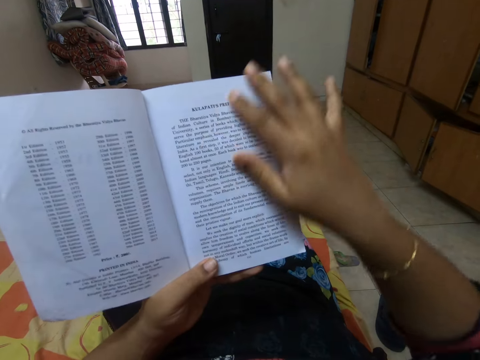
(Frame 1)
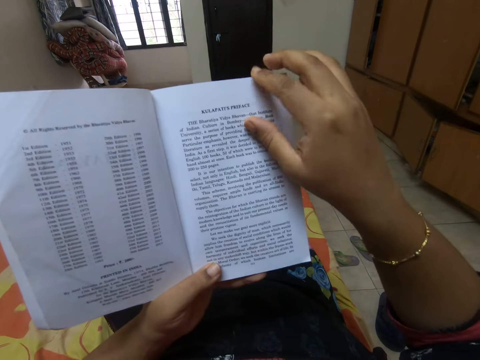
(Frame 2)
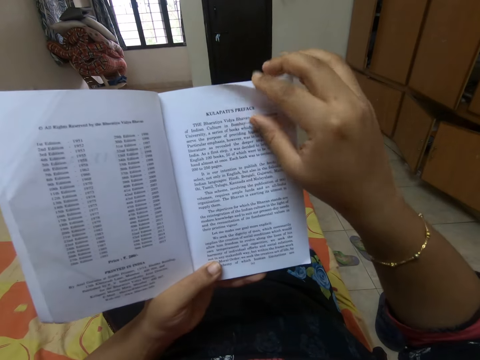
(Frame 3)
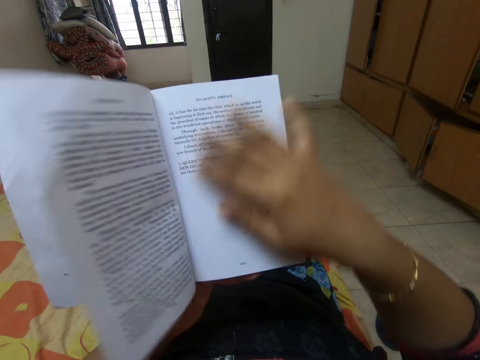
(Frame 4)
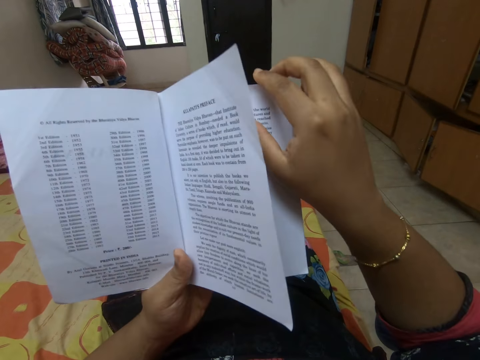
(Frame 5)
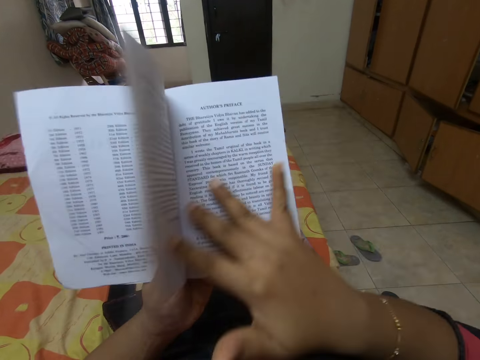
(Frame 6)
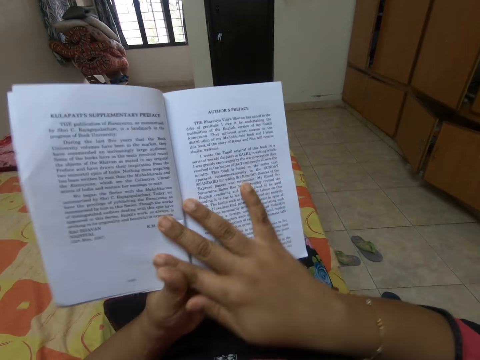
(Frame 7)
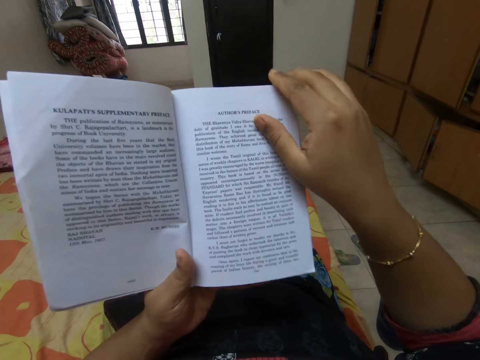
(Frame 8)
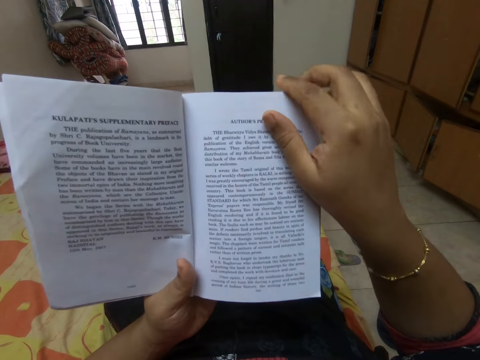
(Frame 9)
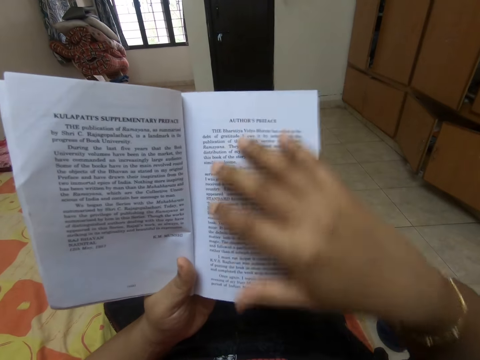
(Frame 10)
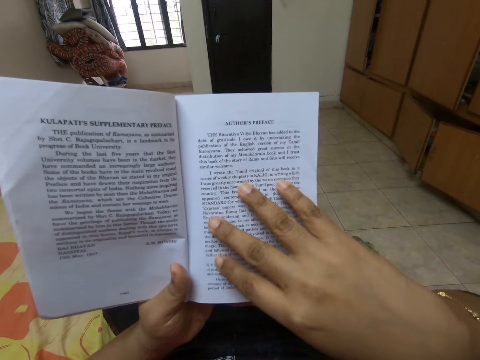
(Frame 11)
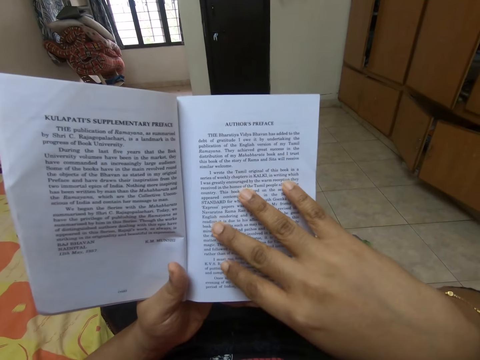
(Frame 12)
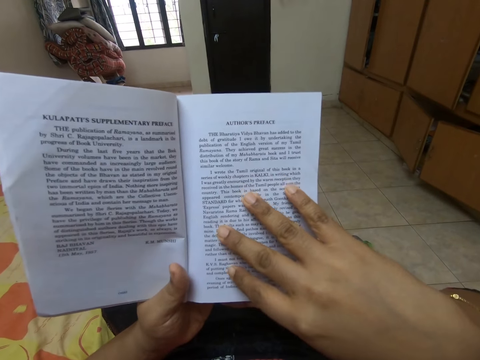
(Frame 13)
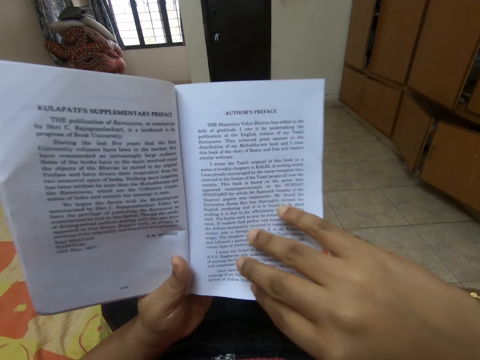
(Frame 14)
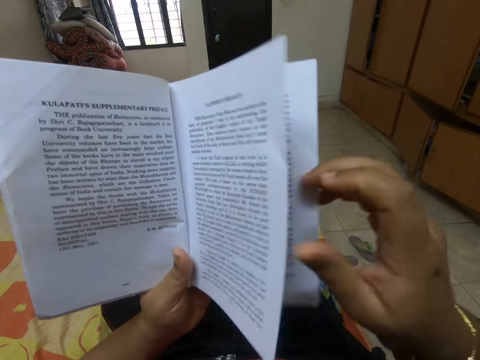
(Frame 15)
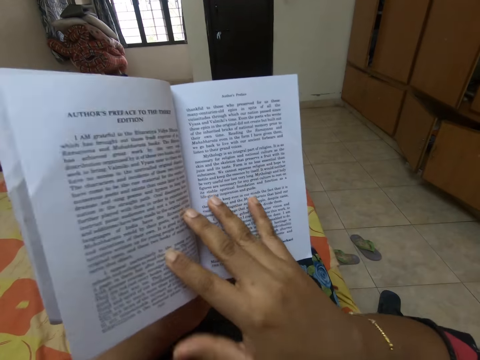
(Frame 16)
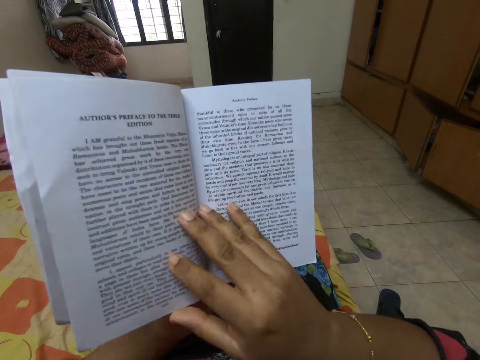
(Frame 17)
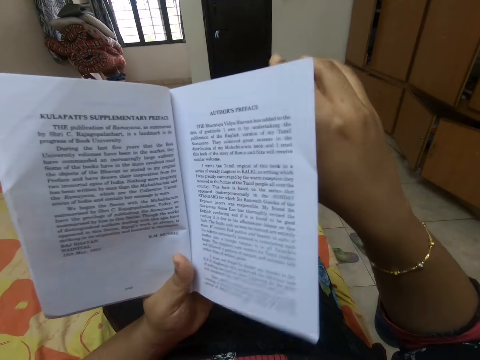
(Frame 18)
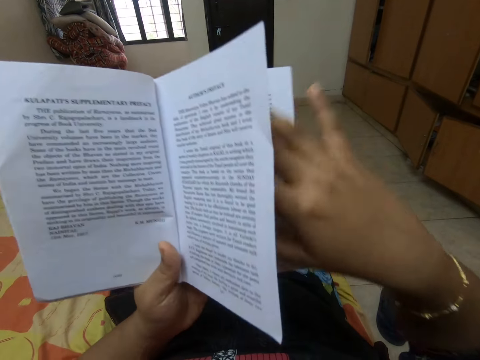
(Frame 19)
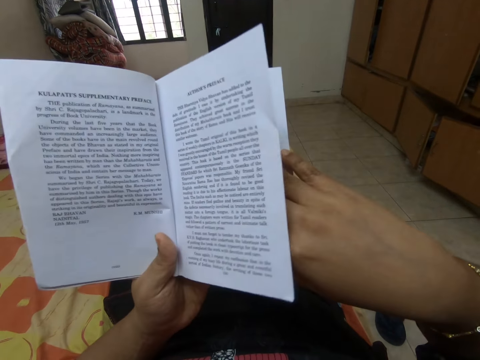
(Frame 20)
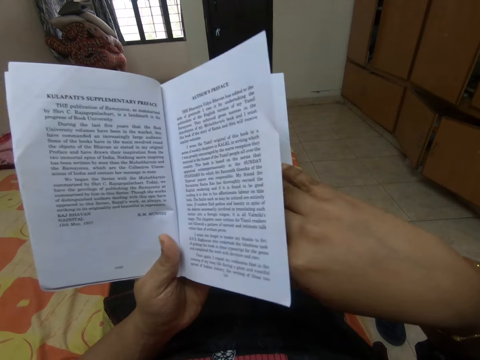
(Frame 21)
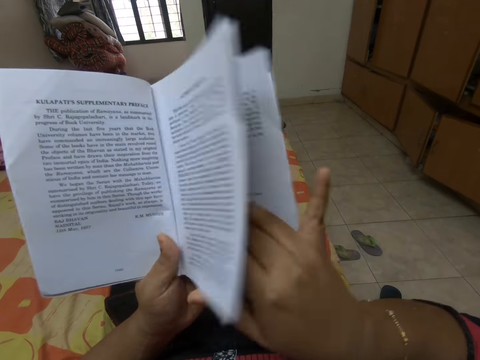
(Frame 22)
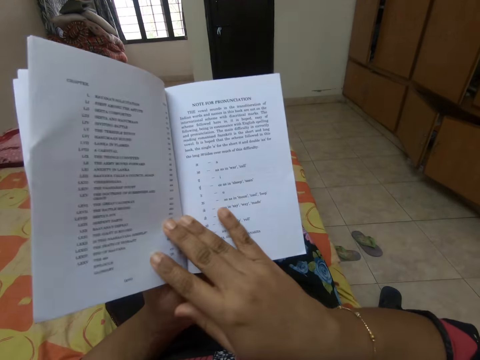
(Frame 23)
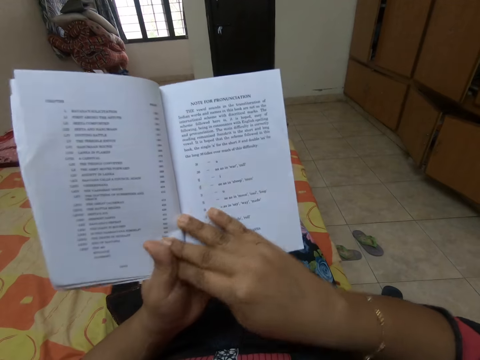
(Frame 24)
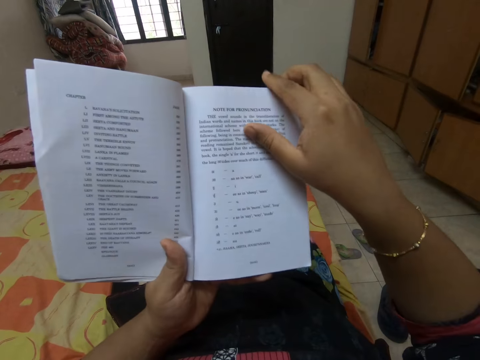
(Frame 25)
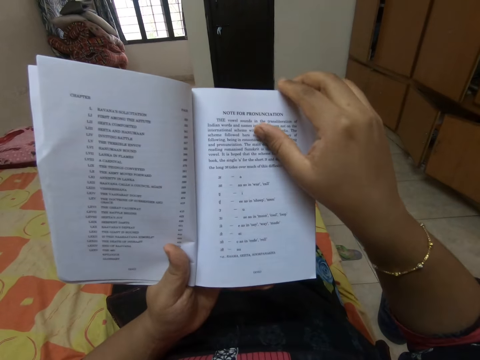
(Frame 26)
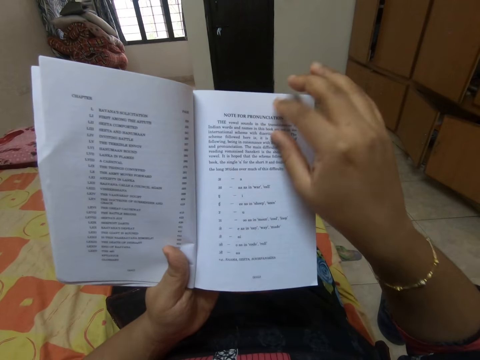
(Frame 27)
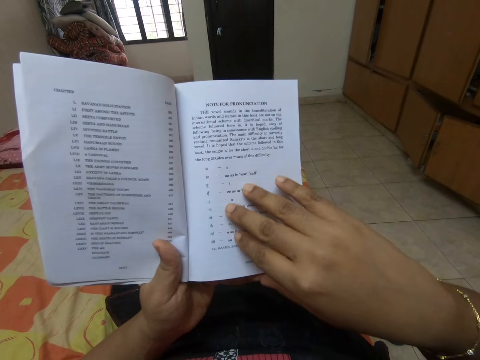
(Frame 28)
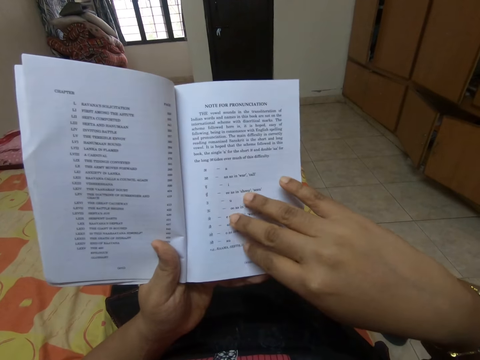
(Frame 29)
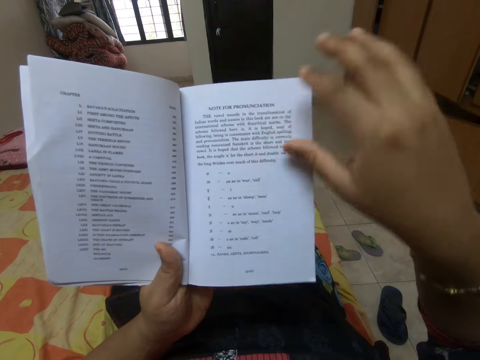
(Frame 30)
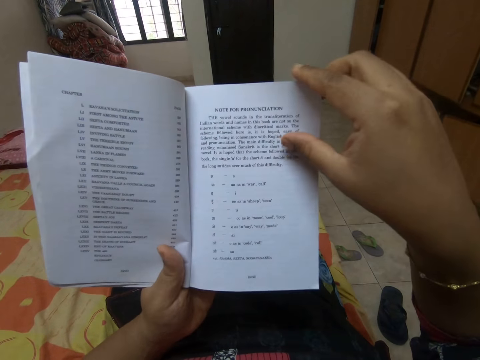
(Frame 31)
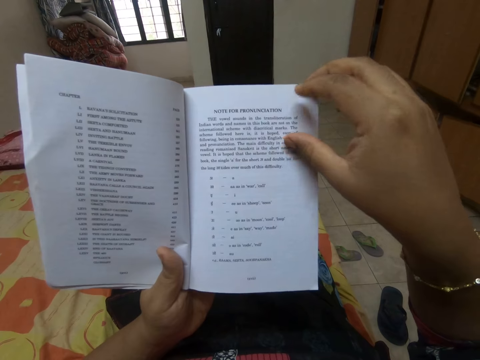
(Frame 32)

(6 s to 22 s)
The camera wearer opens a page of a book repeatedly. They read the book. They open a page of the book. They peruse the book. They open a page of the book.

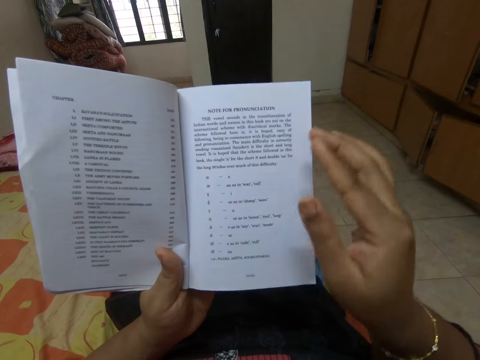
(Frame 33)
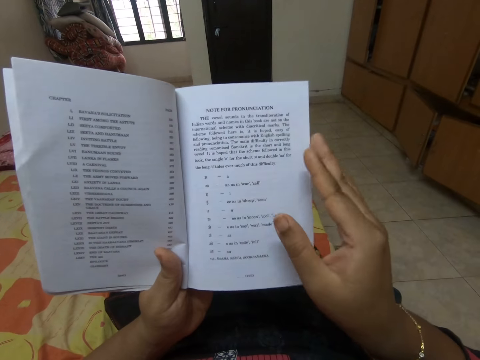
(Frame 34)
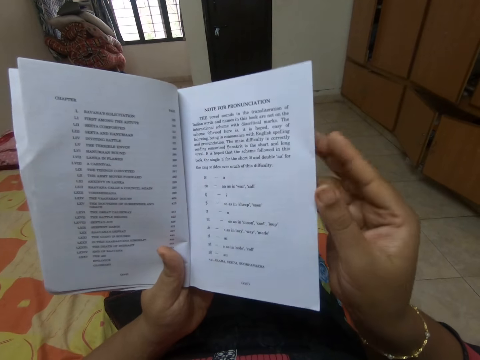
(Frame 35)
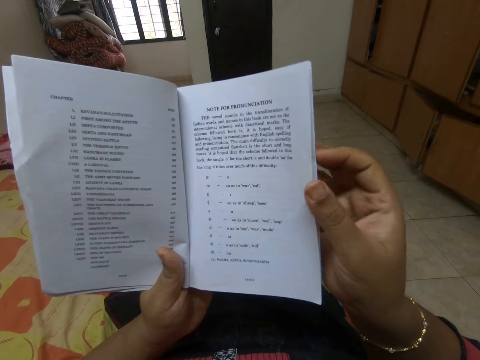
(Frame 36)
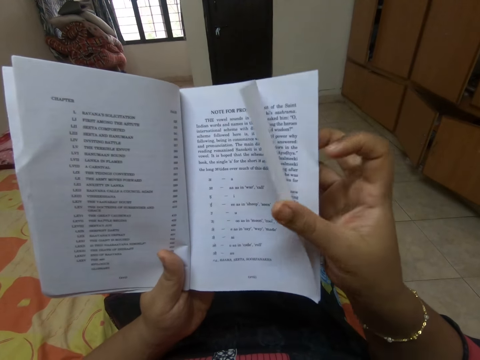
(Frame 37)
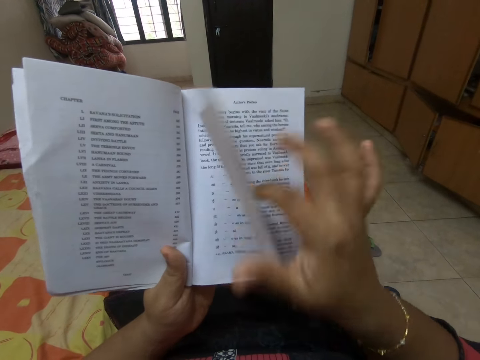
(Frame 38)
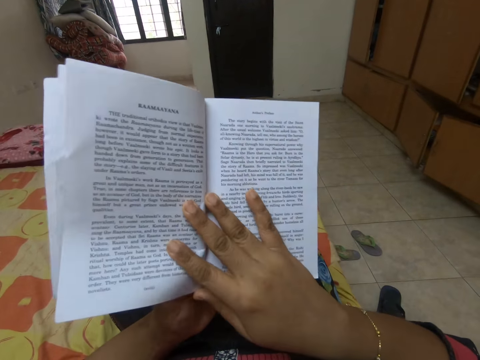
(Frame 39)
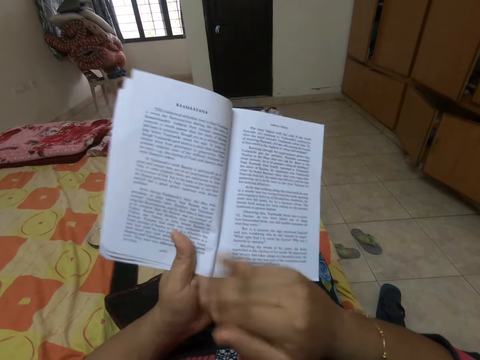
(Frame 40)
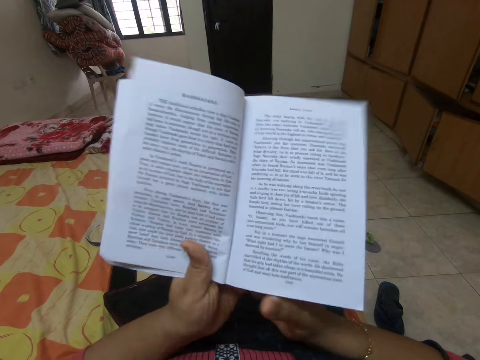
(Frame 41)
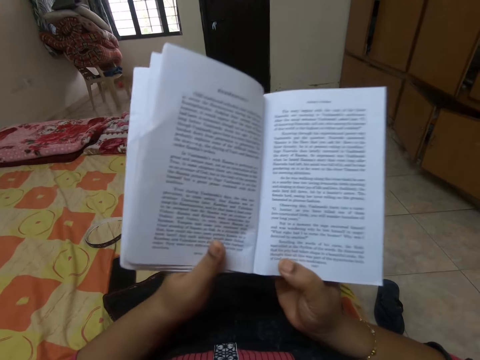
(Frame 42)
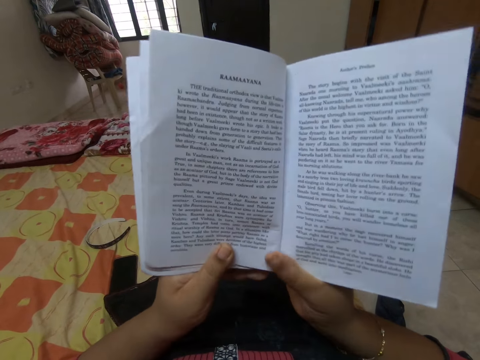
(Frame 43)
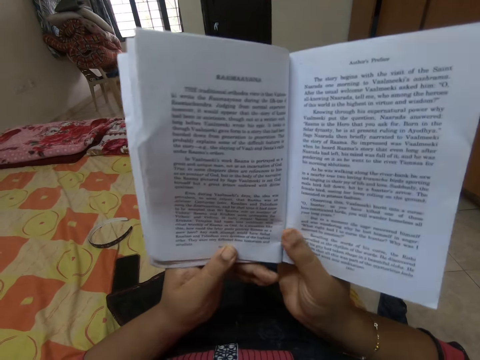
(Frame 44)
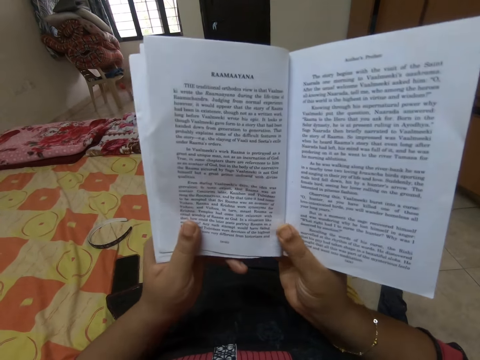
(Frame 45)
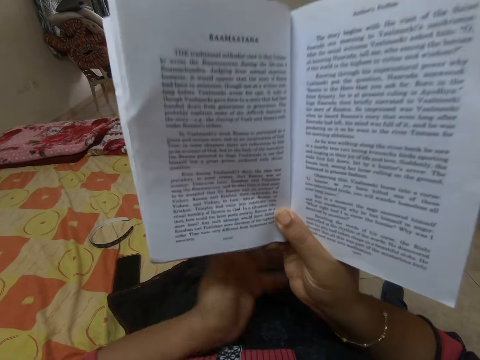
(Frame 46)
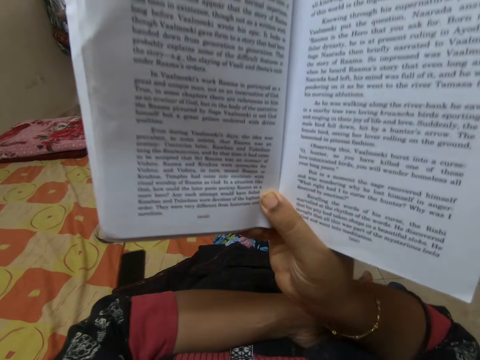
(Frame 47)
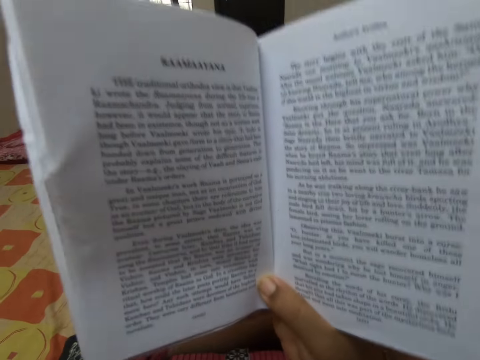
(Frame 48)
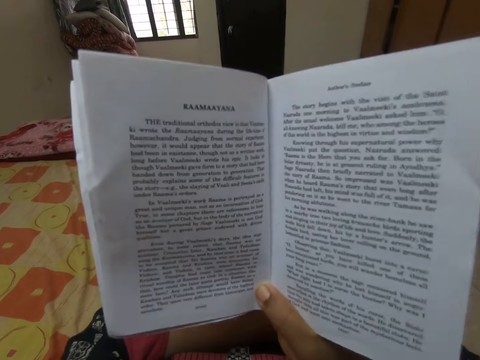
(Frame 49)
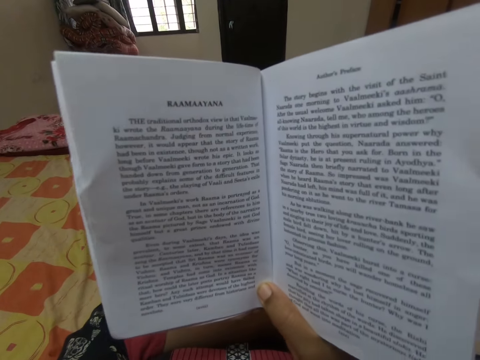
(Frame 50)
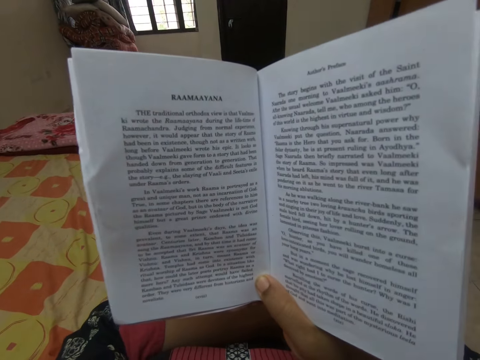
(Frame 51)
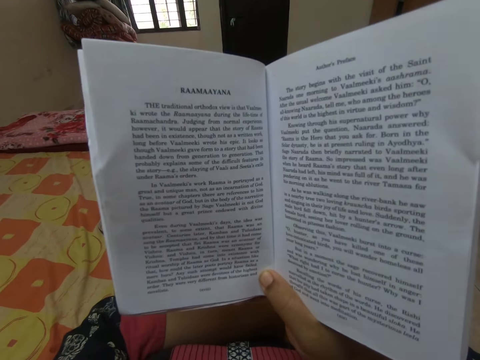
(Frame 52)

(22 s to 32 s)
The camera wearer opens a page of a book. They read the book. They read the book.
